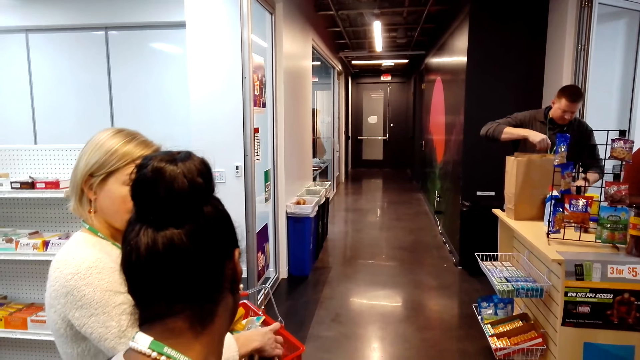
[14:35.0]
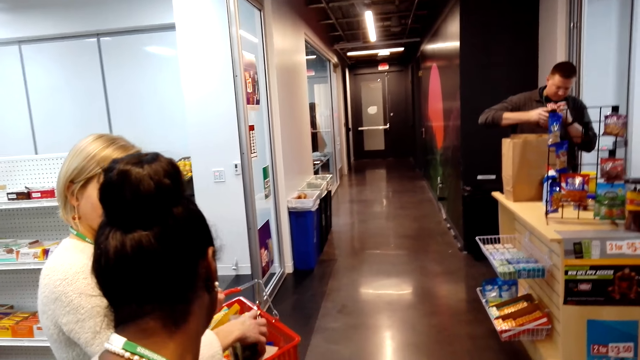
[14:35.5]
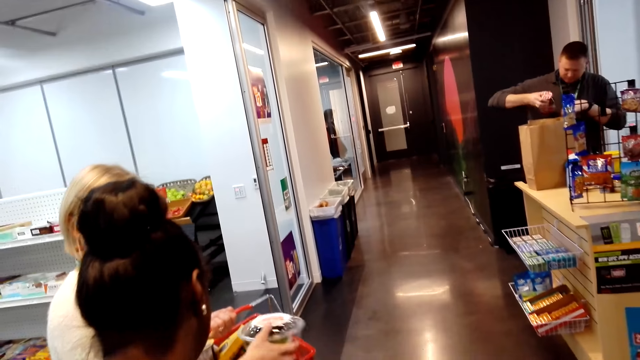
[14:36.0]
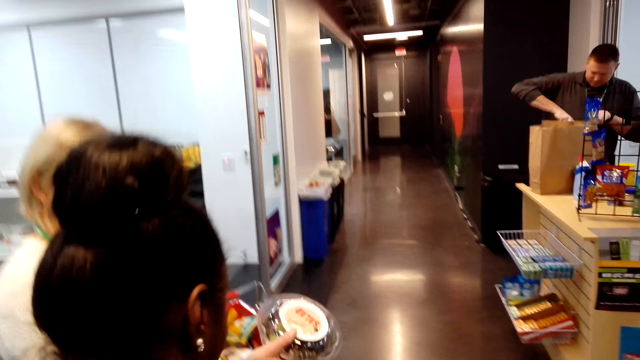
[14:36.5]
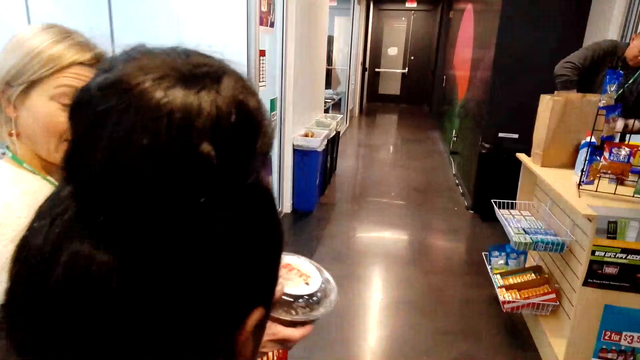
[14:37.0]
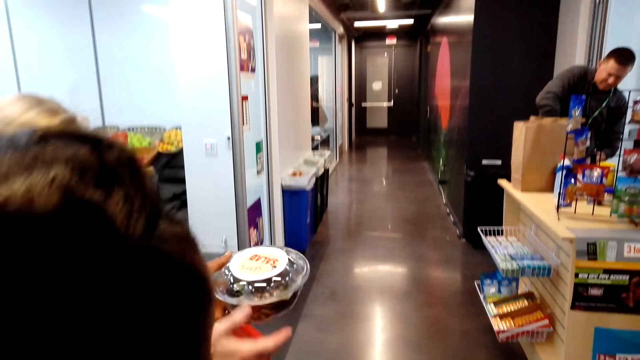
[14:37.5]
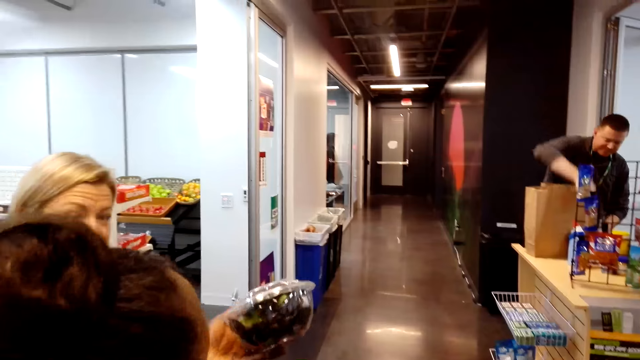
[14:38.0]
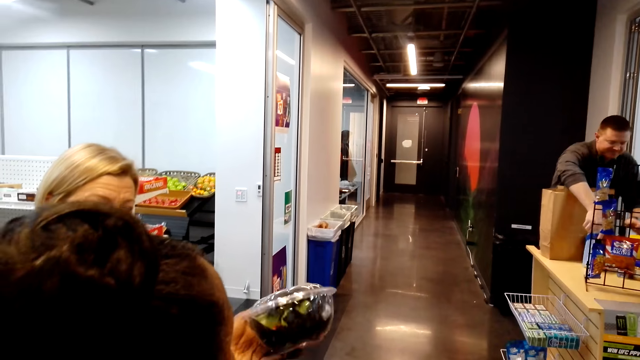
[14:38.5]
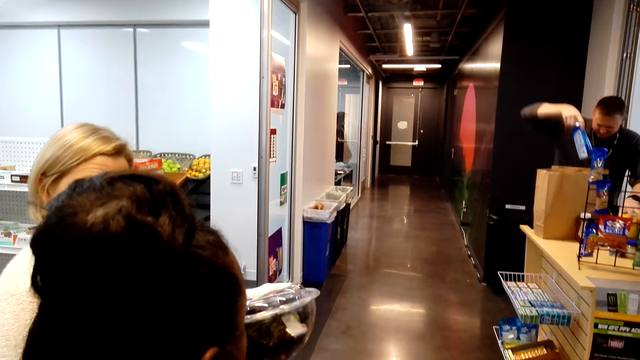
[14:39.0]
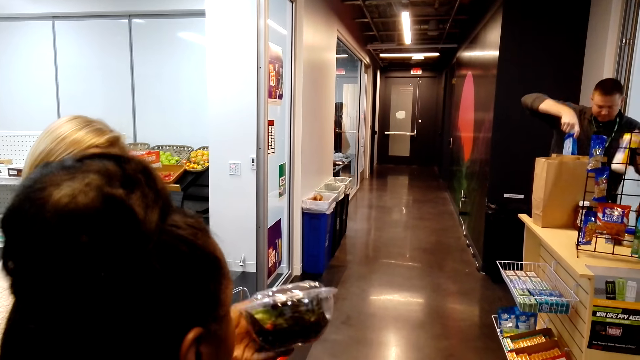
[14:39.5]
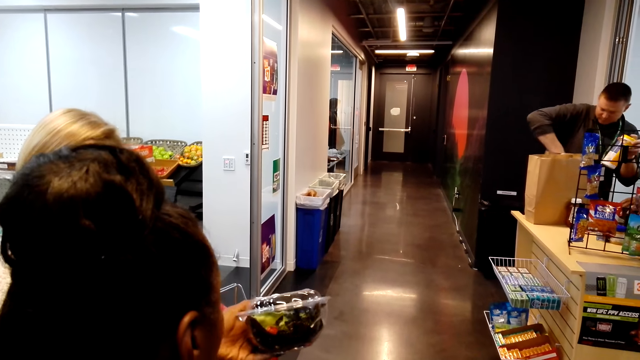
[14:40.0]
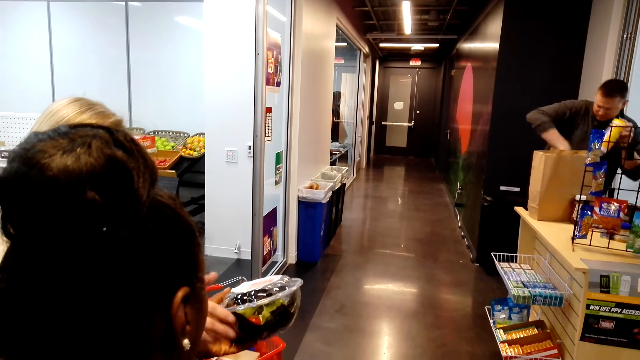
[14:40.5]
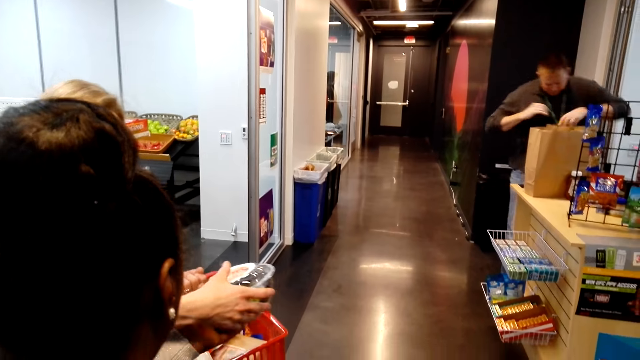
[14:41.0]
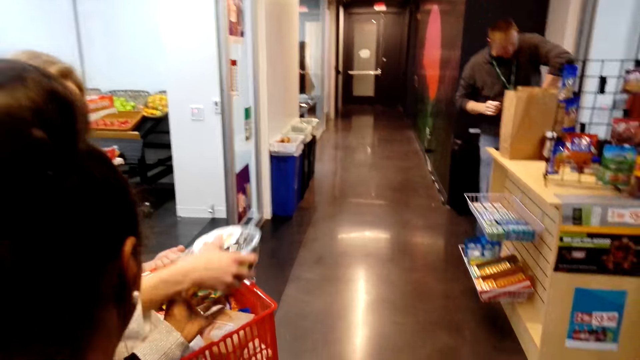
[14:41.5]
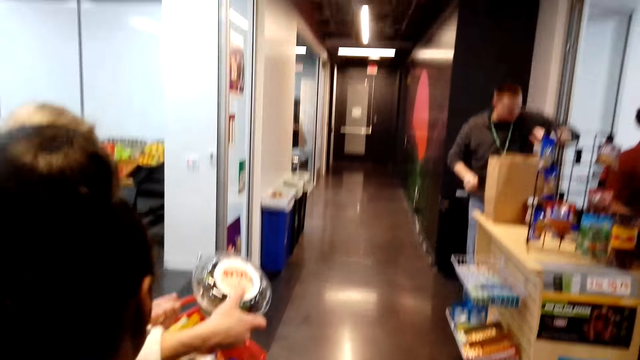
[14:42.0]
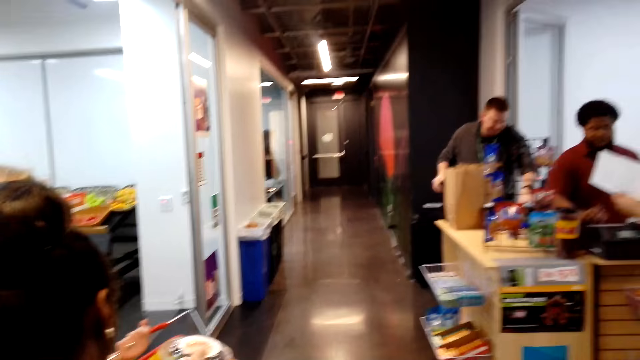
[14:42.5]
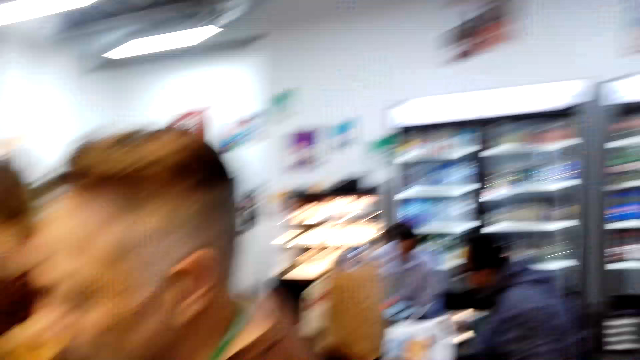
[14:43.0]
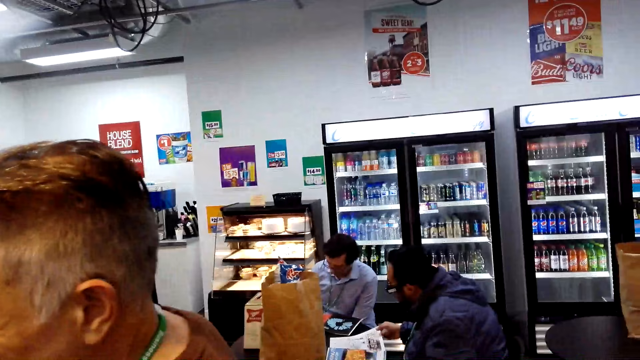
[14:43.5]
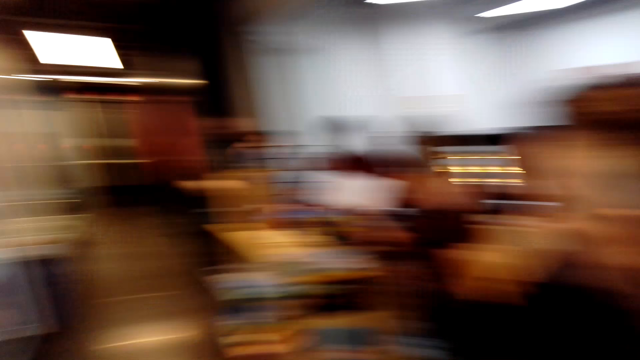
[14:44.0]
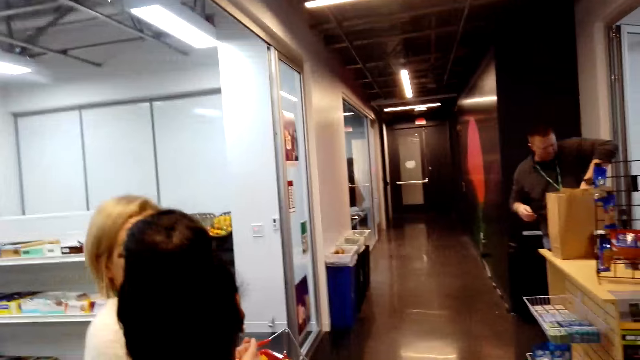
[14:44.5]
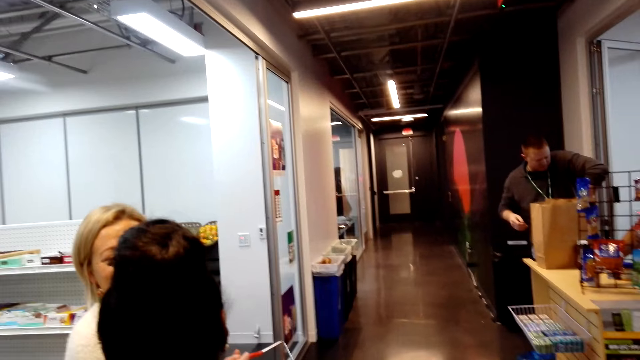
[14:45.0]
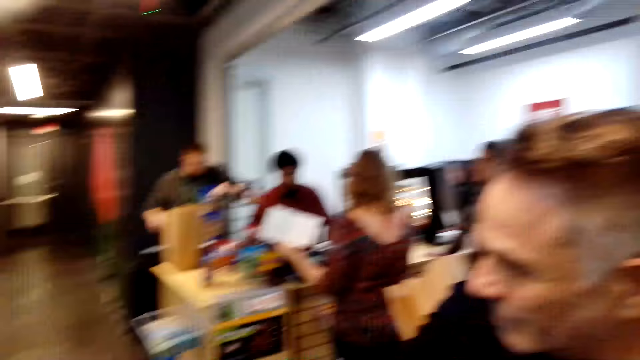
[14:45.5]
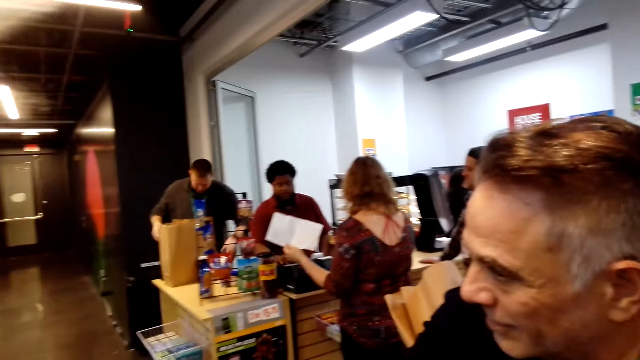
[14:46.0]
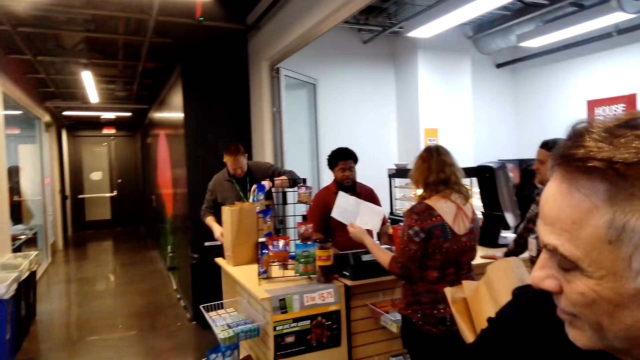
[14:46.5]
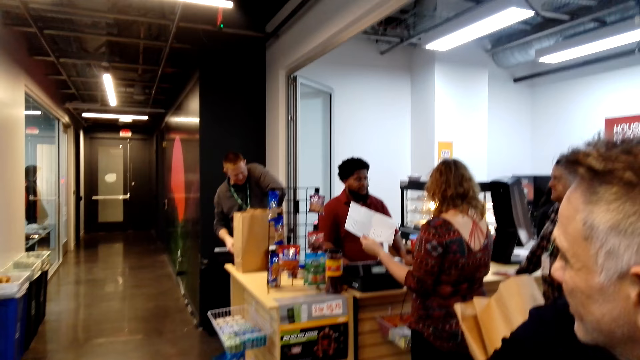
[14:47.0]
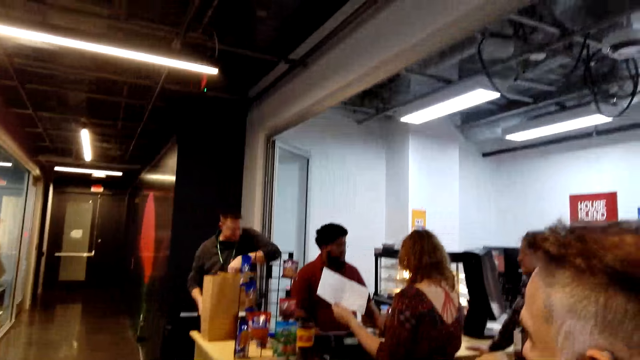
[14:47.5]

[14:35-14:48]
A woman lifts up the dish. The camera wearer looks around the supermarket. The woman moves the trolley basket. The camera wearer turns around.

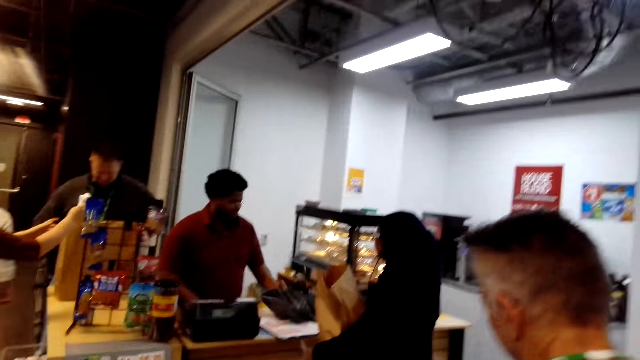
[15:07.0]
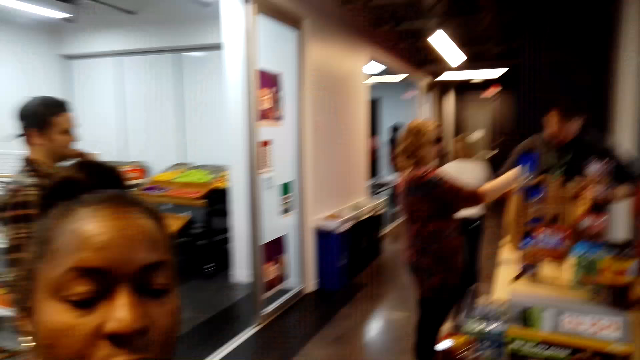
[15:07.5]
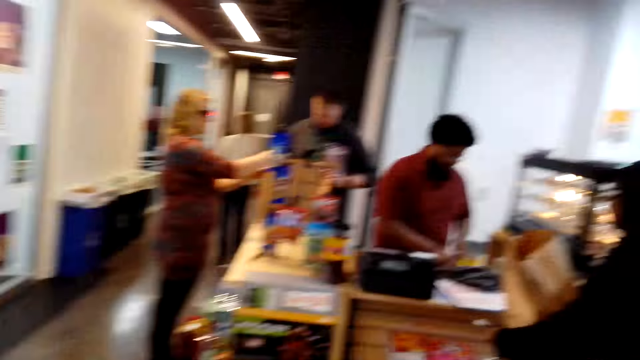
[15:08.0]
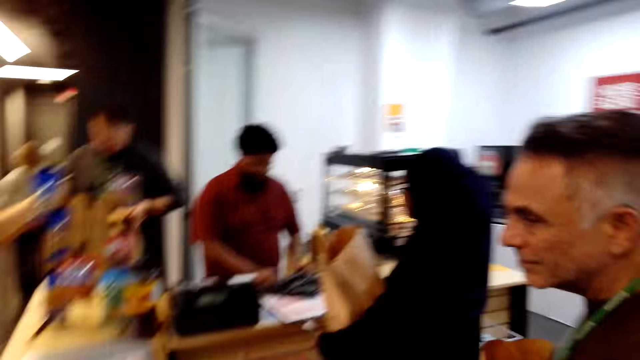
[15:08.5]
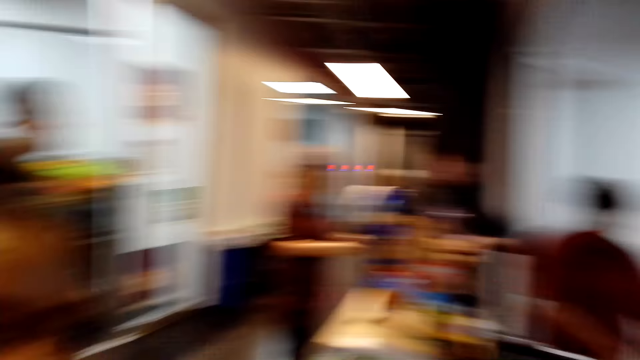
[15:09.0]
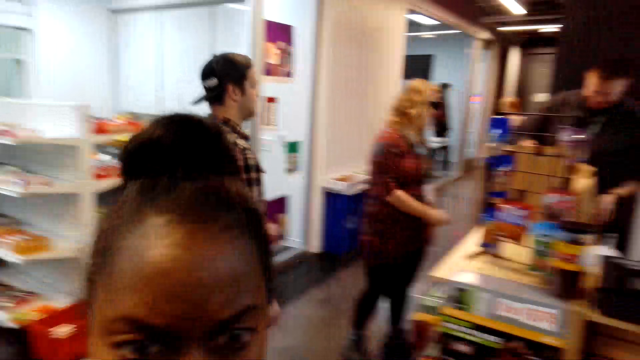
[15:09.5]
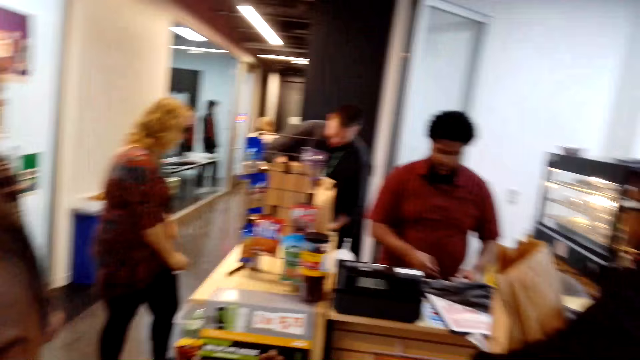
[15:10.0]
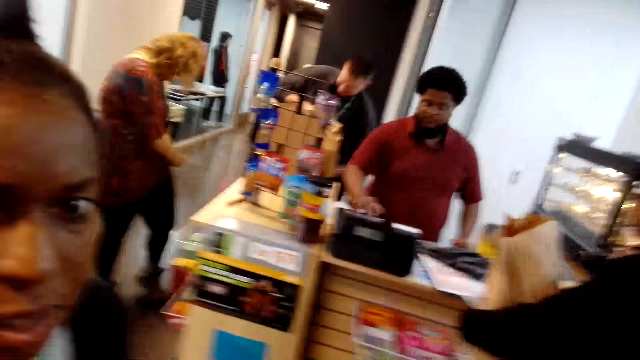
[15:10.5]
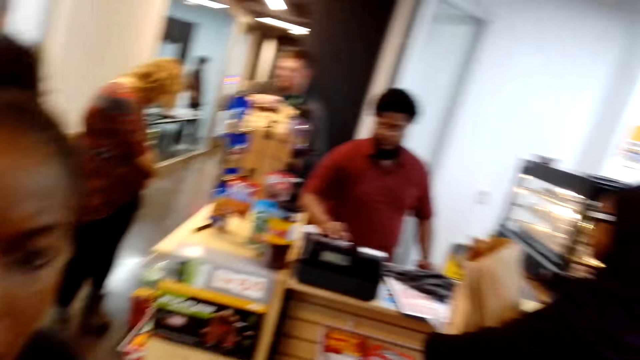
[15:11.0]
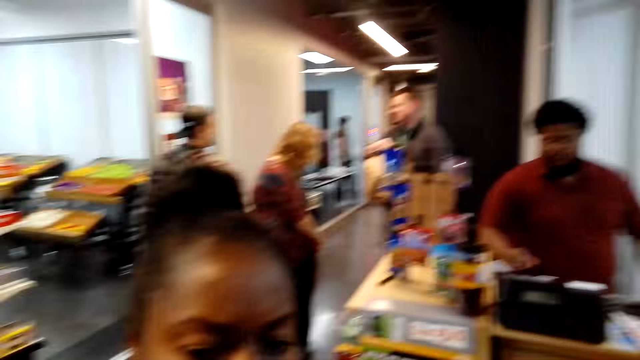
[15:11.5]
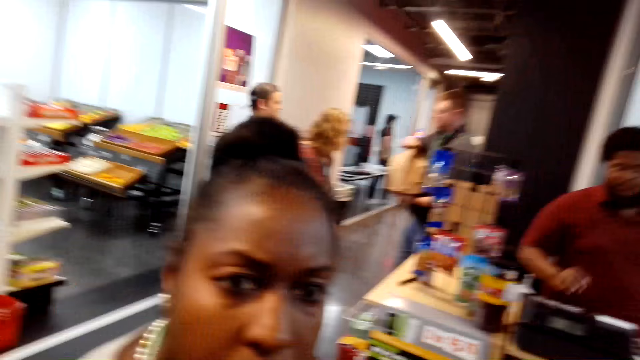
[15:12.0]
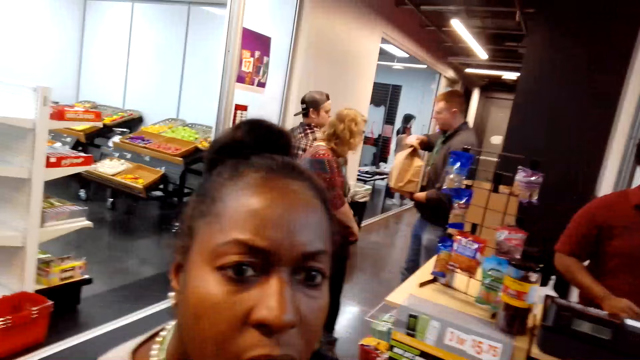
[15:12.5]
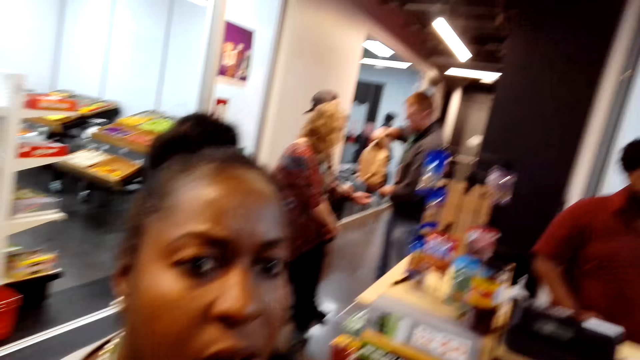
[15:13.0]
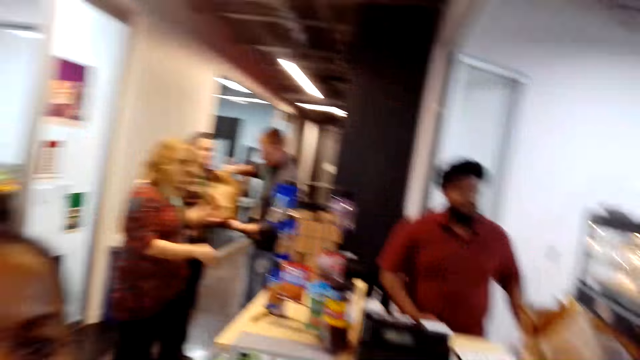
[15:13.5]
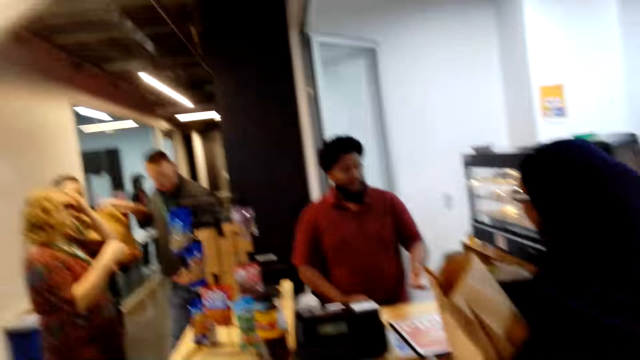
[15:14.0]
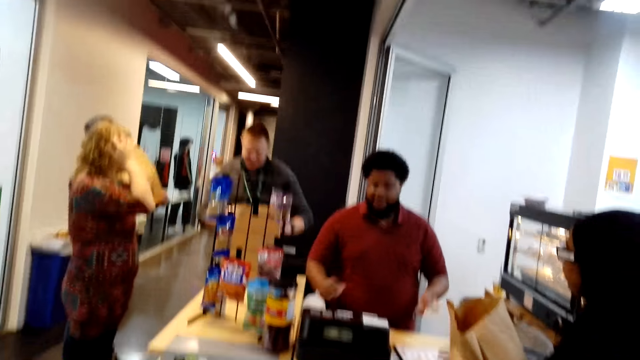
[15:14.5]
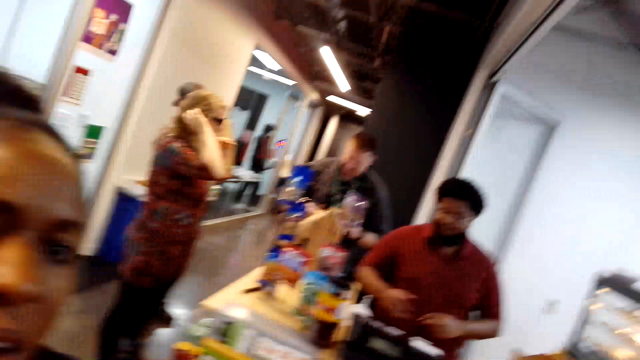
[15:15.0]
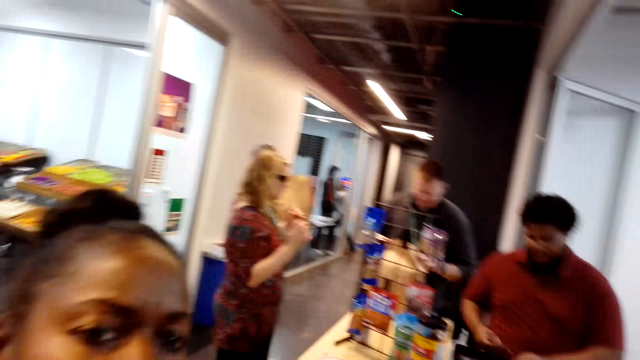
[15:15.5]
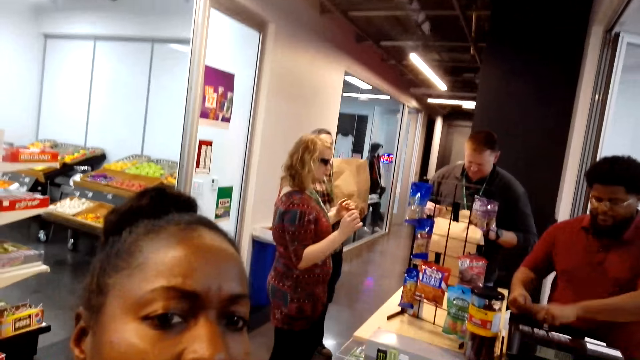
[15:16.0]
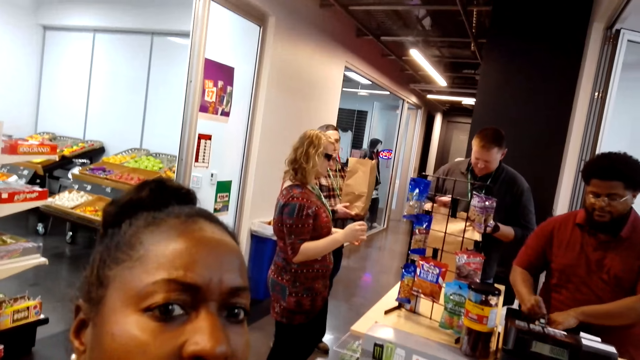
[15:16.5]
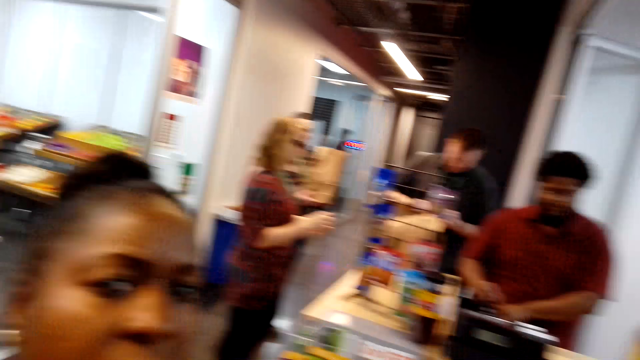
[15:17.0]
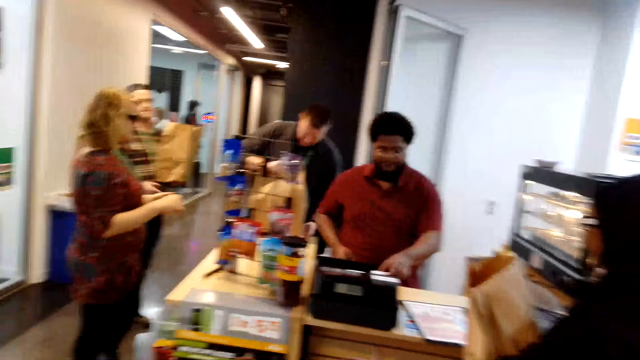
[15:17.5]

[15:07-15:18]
A woman converses. The woman touches her hair. The camera wearer converses.
